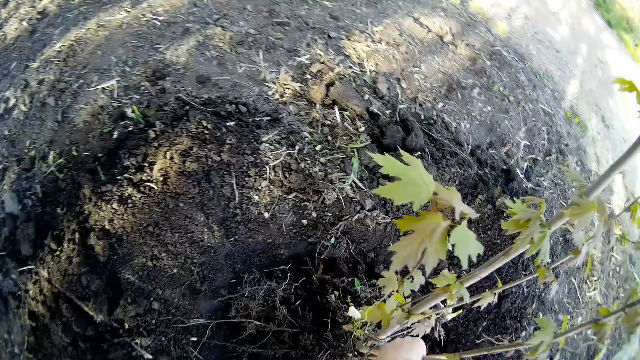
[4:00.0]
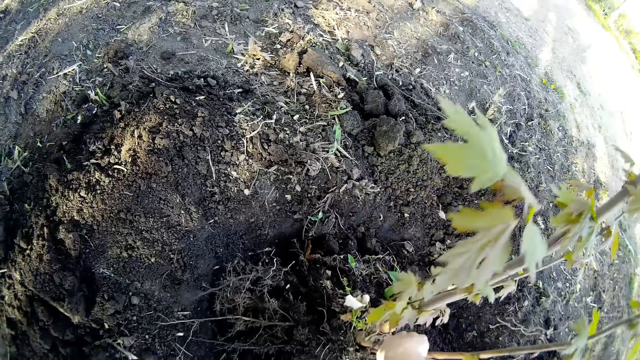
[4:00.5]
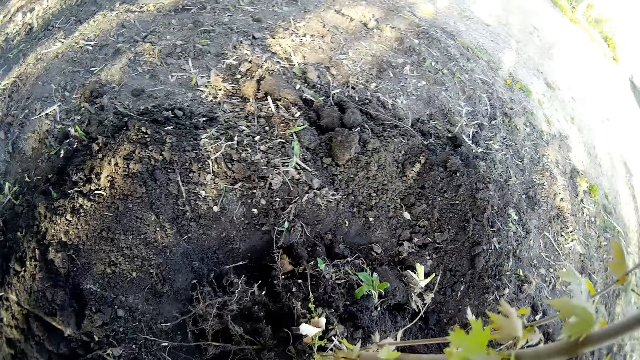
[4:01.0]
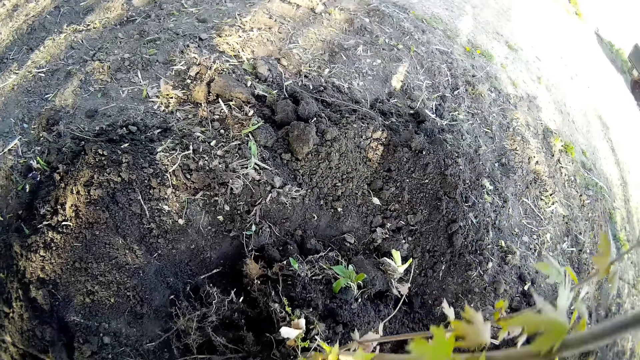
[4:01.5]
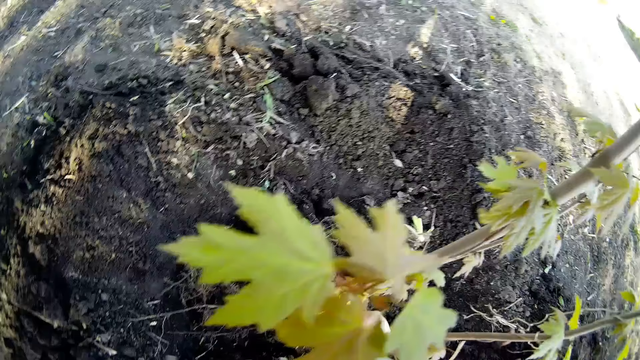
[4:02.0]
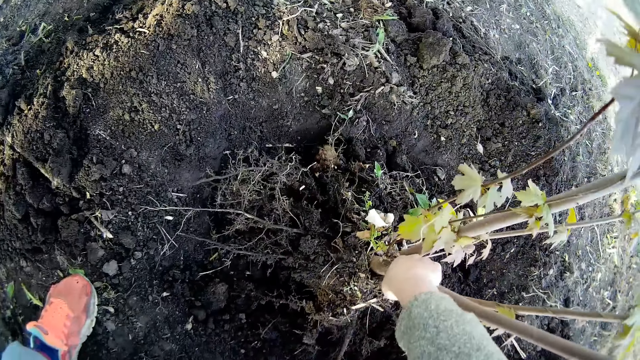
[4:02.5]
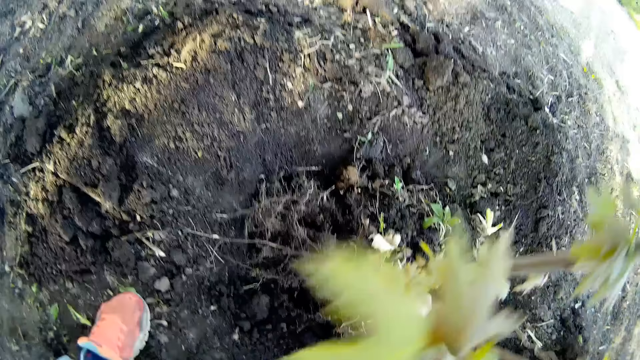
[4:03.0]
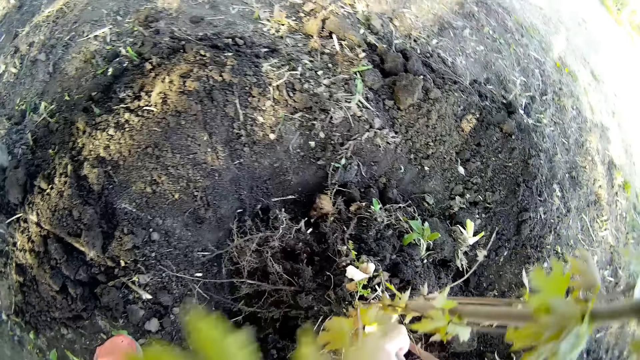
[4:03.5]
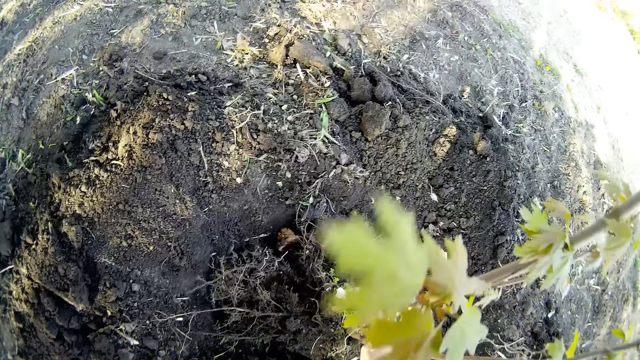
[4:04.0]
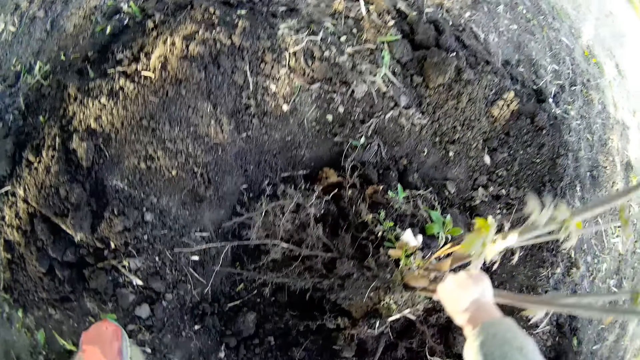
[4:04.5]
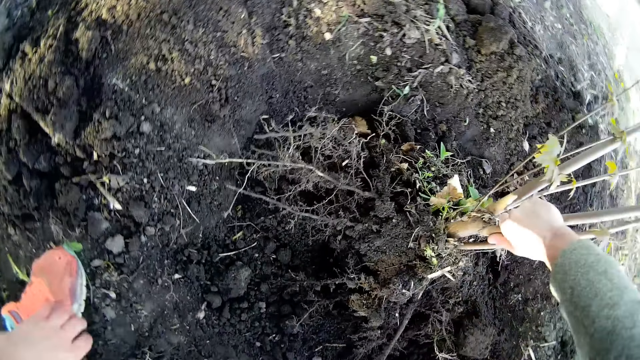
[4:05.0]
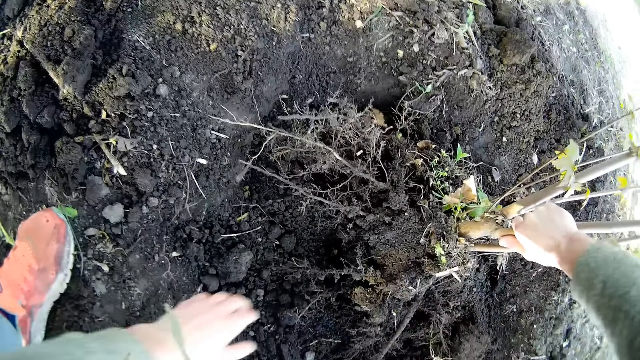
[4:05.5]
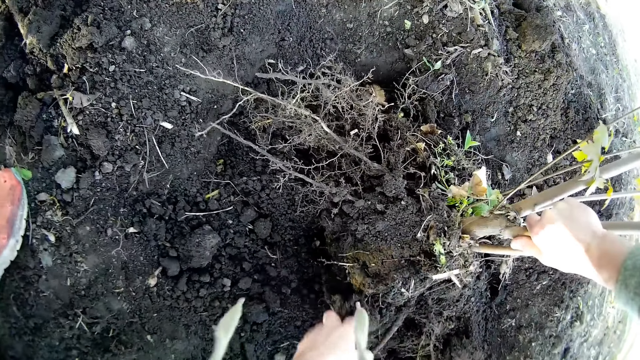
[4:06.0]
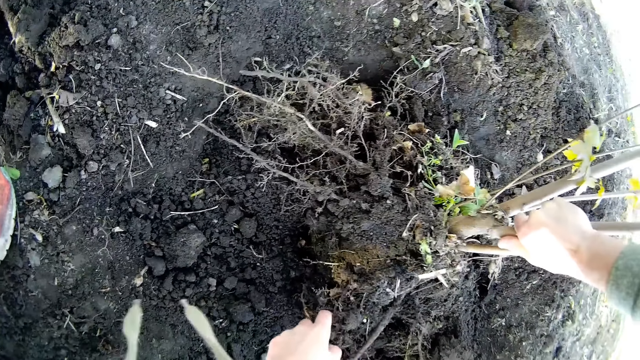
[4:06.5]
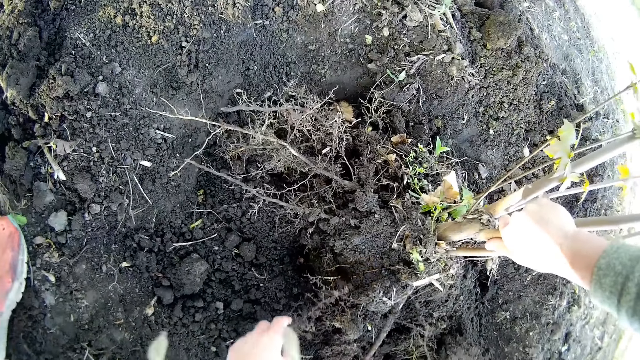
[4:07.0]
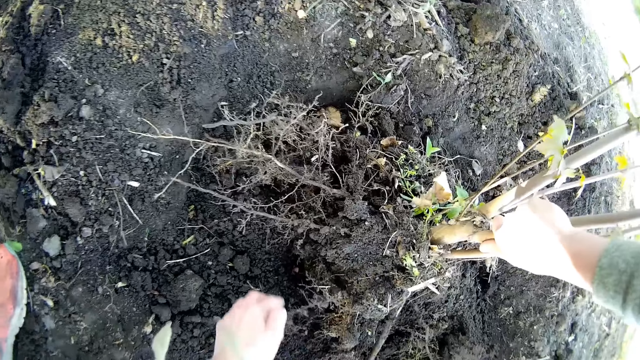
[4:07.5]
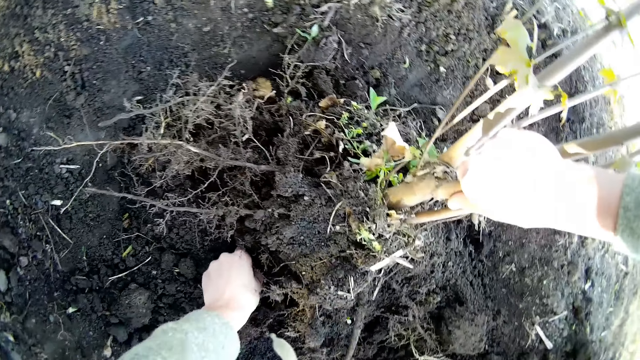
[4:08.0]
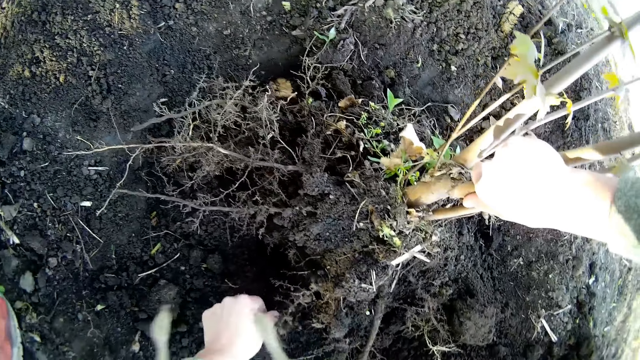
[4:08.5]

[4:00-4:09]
The camera wearer pulls the plant stem with his right hand. He grips the root of the plant with his left hand. He drops the root of the plant in his left hand.

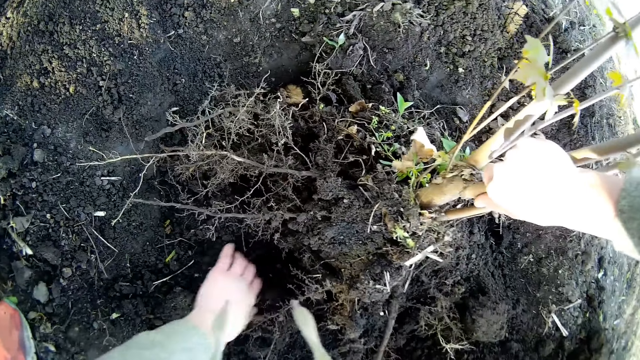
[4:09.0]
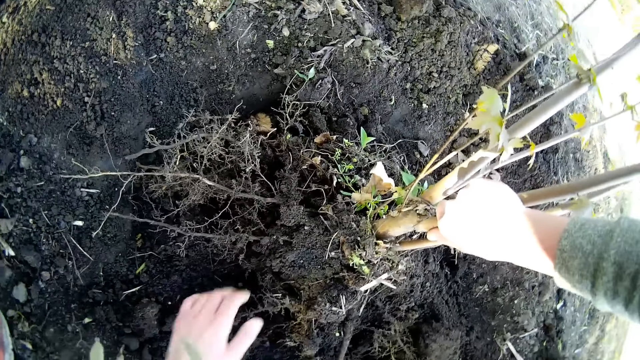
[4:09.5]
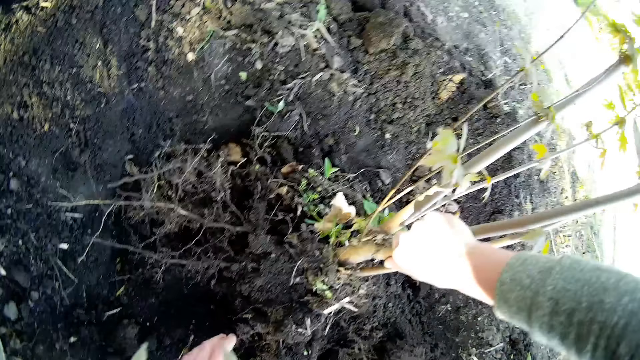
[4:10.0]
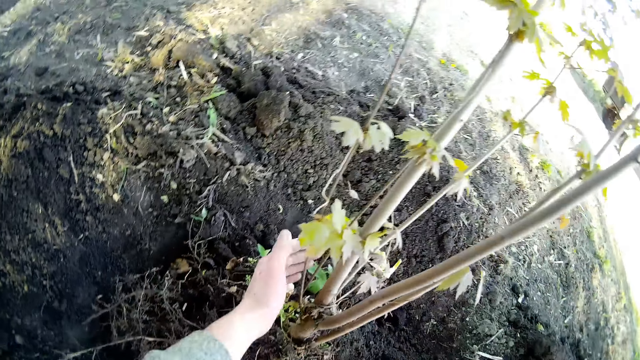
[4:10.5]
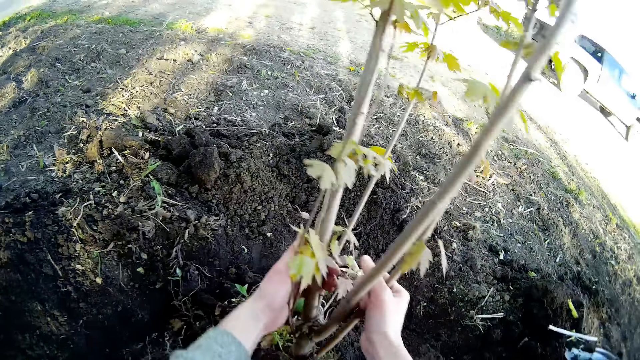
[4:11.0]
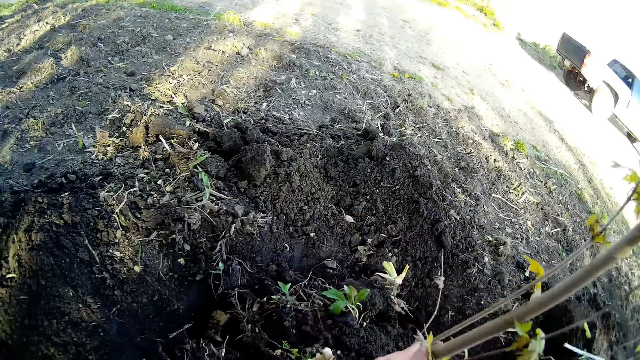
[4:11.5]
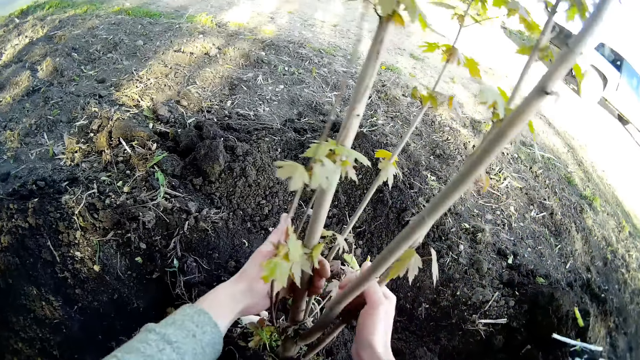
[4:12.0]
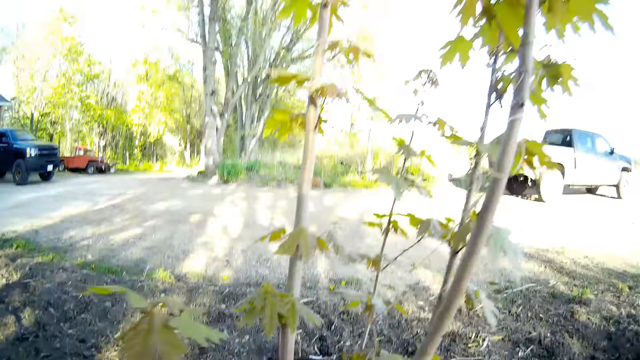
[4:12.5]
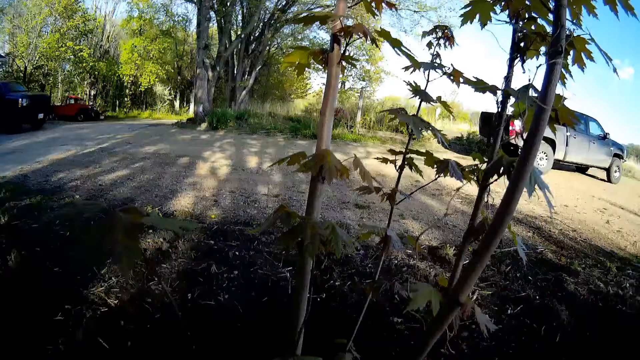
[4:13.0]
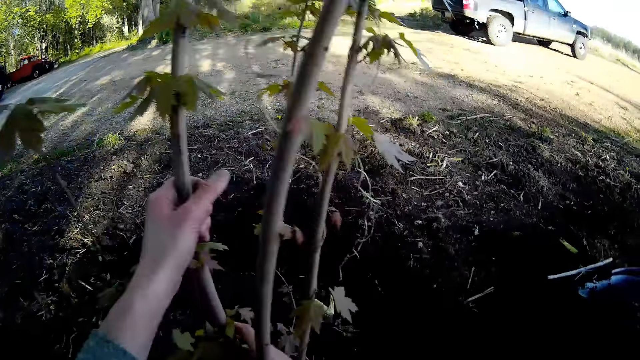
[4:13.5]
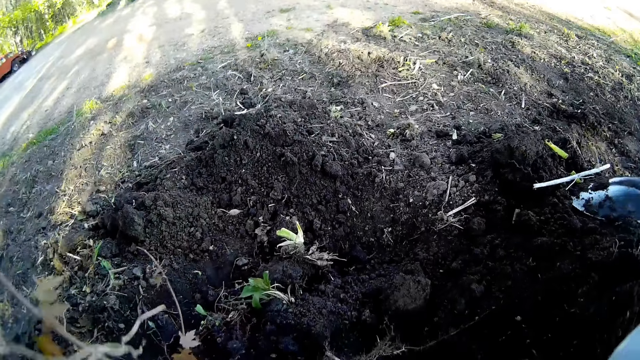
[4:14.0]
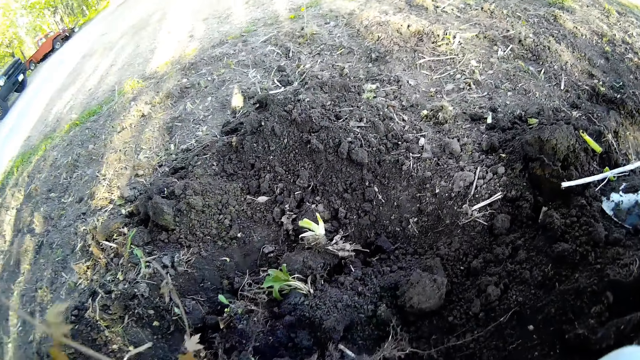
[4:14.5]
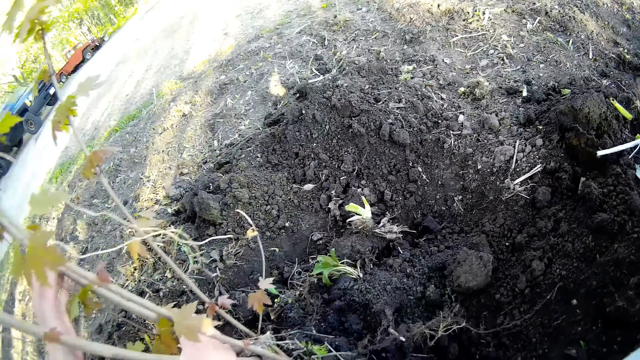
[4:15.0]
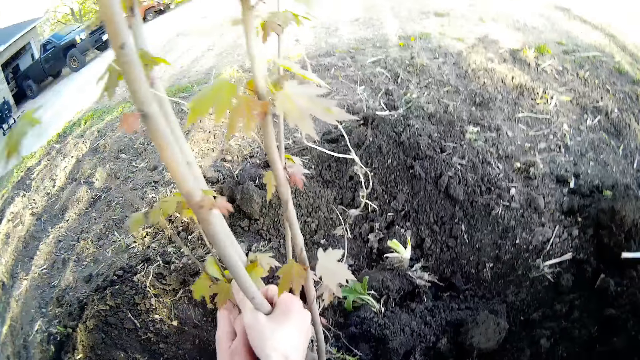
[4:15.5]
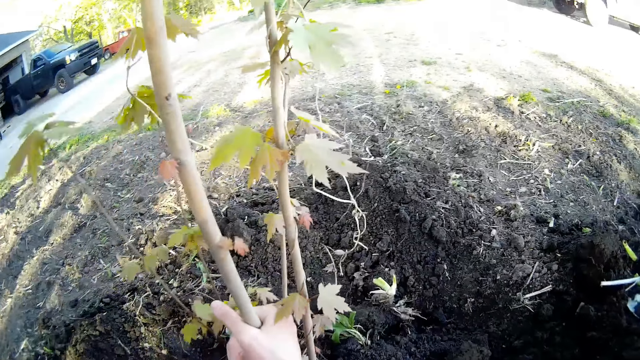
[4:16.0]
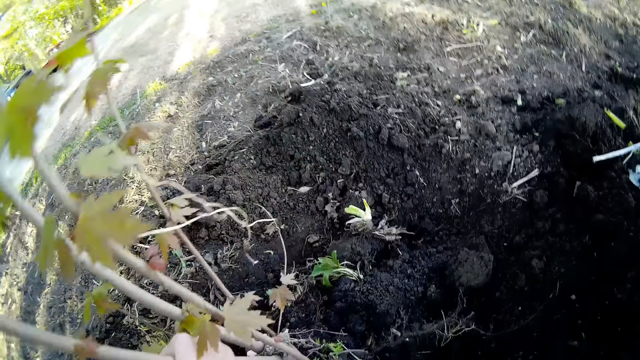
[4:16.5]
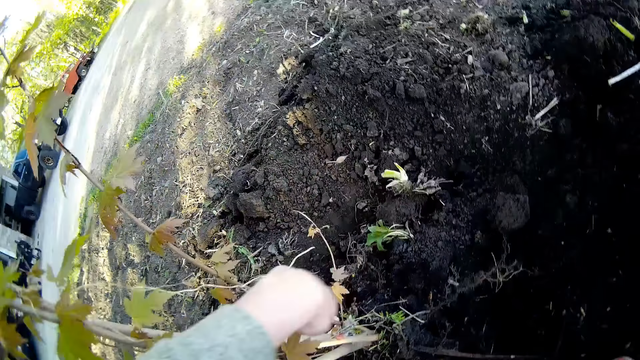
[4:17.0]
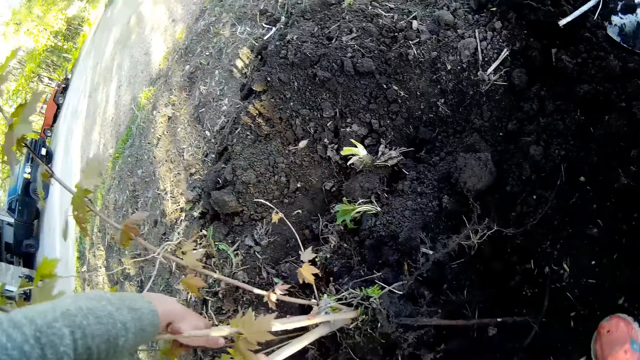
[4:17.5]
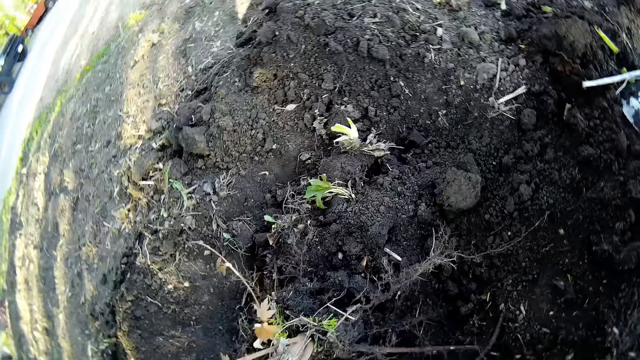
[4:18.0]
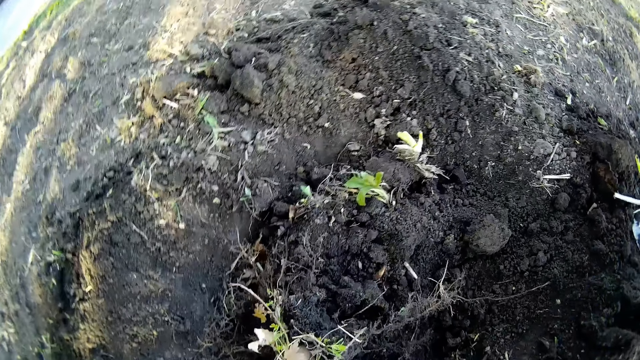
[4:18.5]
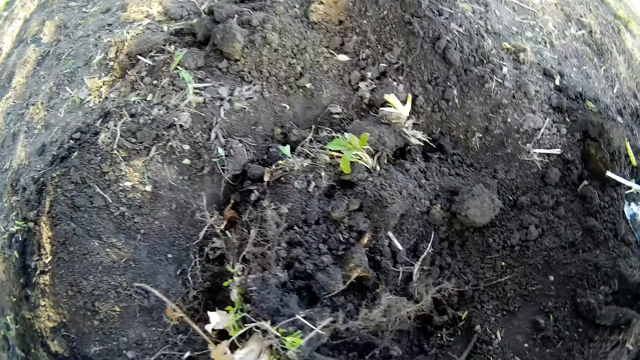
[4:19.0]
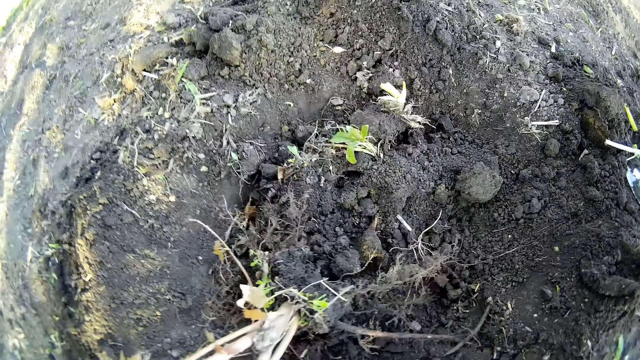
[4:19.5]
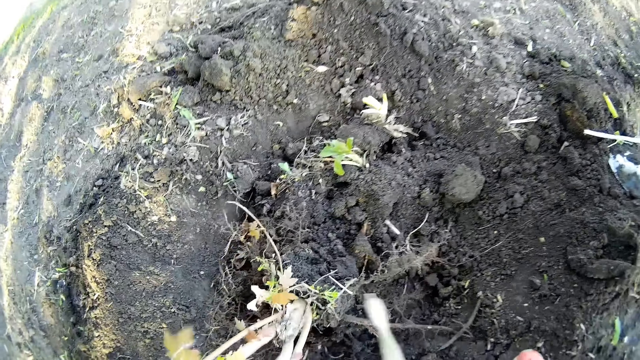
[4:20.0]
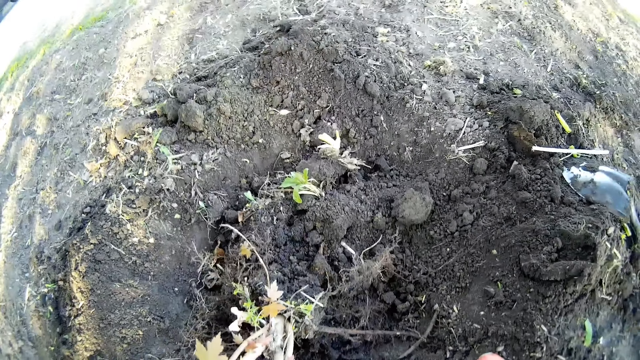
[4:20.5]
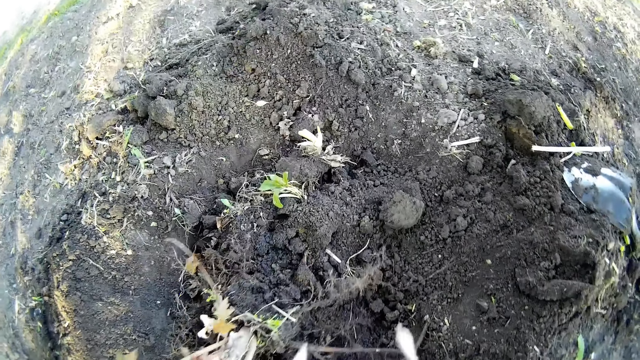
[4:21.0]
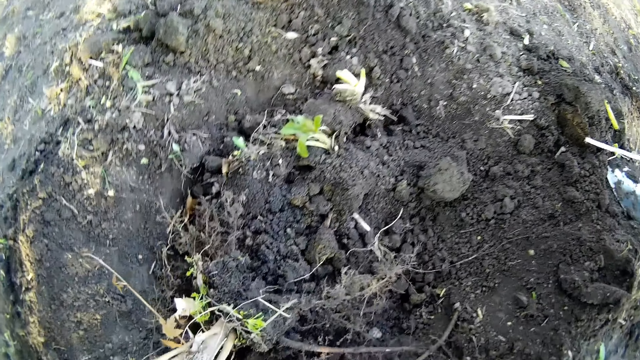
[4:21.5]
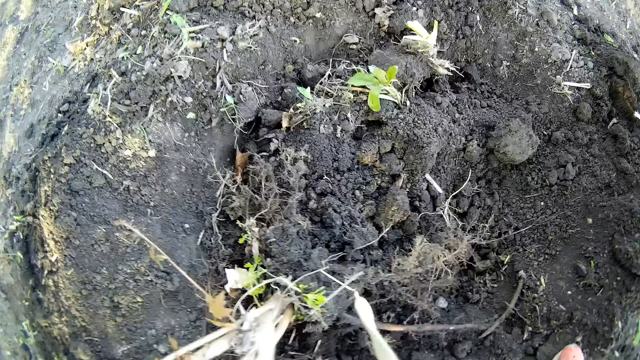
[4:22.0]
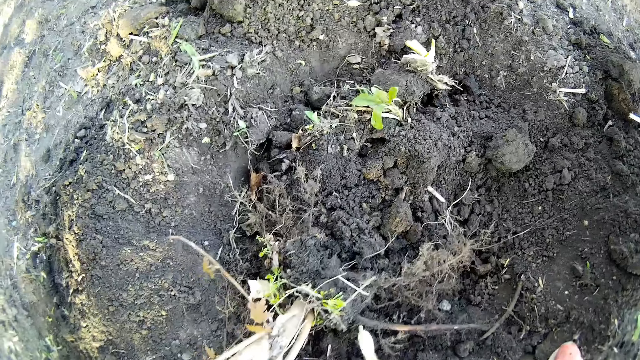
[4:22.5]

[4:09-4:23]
The camera wearer picks the soil with his left hand. He removes his right hand from the plant stem. He holds the plant stem with both hands and drags the plant with both hands. He removes his hands from the plant stem. He holds the plant stem with his left hand and pulls the plant with his left hand.
